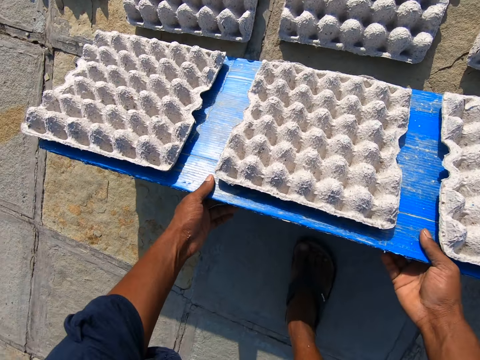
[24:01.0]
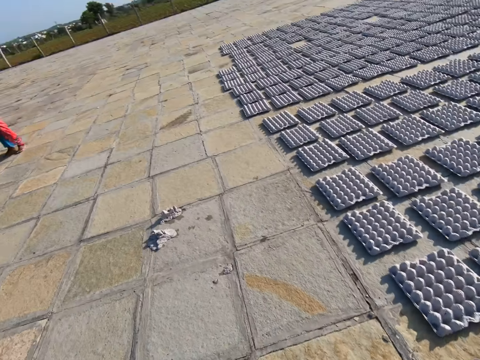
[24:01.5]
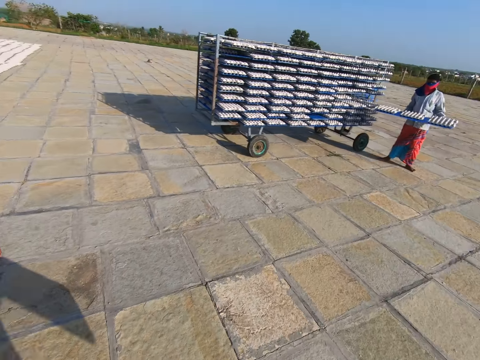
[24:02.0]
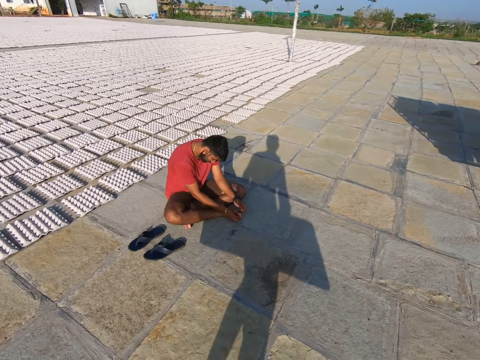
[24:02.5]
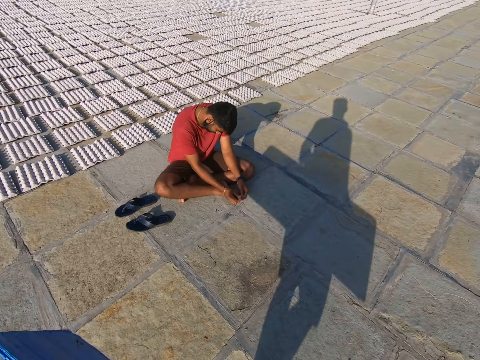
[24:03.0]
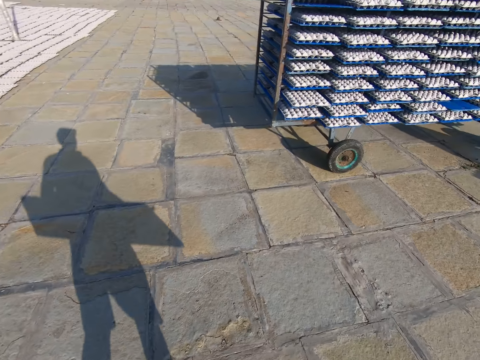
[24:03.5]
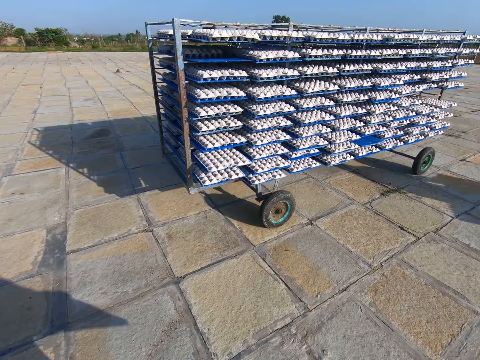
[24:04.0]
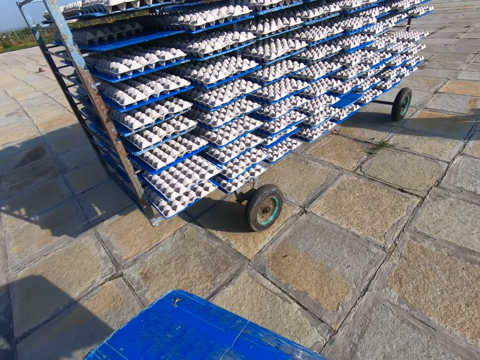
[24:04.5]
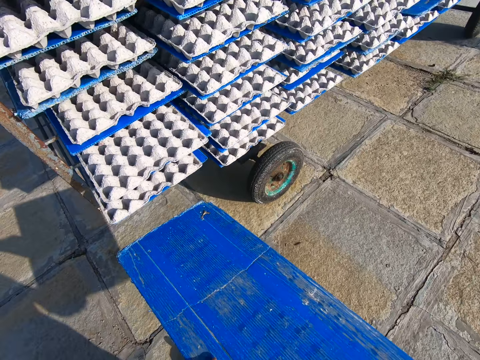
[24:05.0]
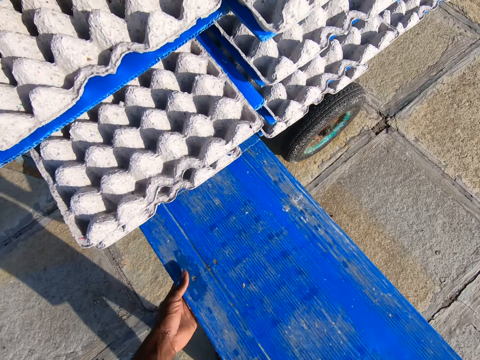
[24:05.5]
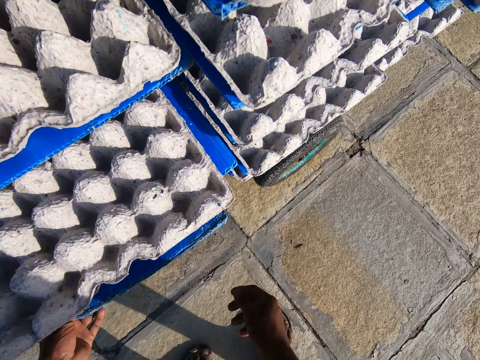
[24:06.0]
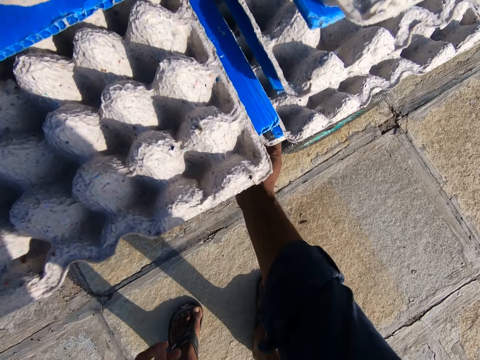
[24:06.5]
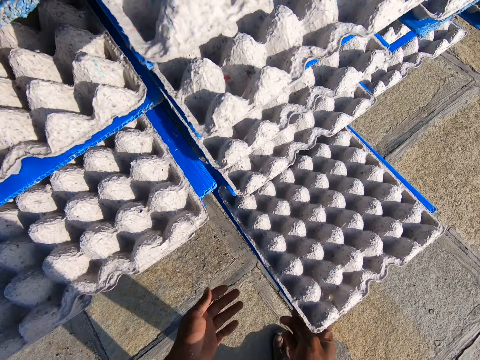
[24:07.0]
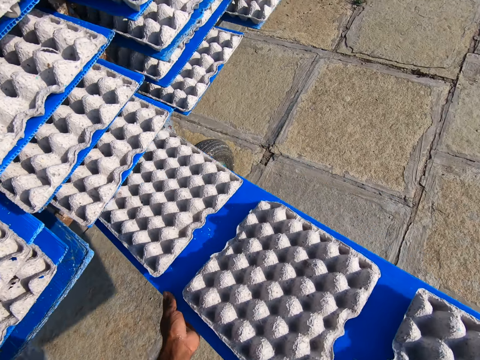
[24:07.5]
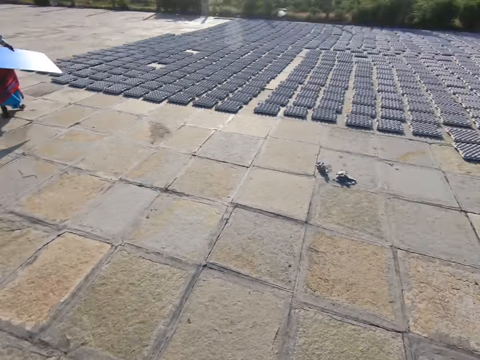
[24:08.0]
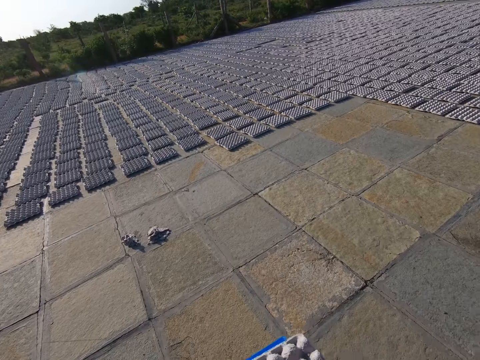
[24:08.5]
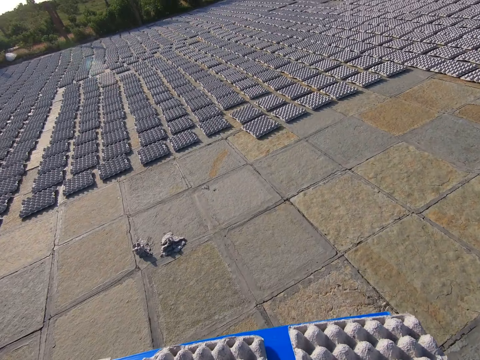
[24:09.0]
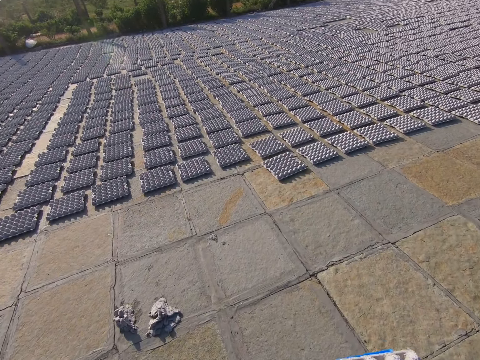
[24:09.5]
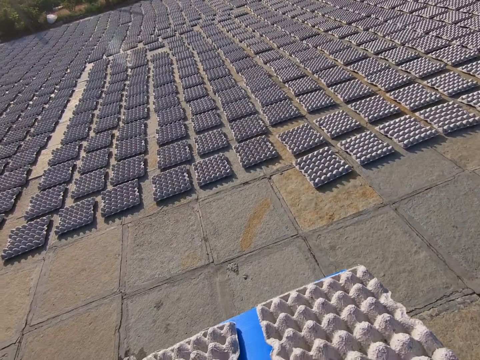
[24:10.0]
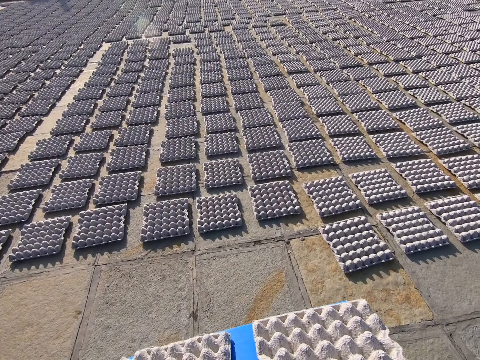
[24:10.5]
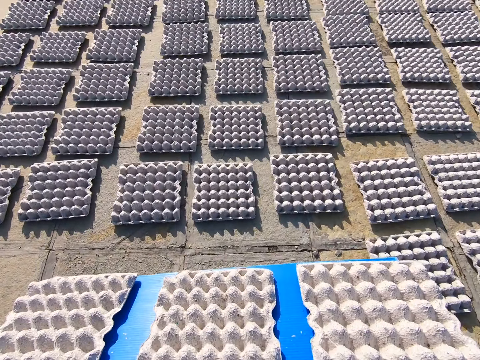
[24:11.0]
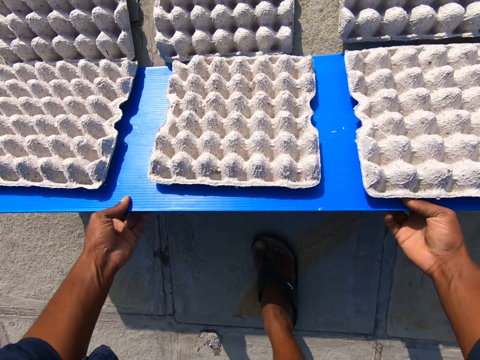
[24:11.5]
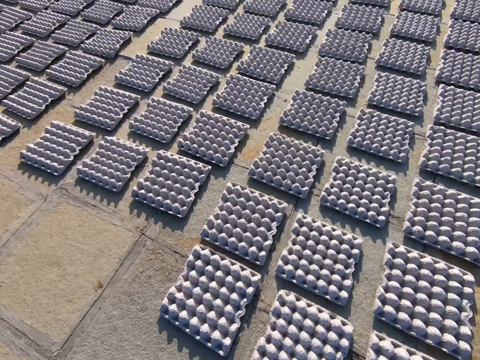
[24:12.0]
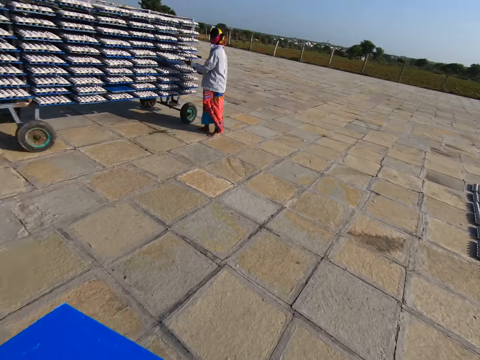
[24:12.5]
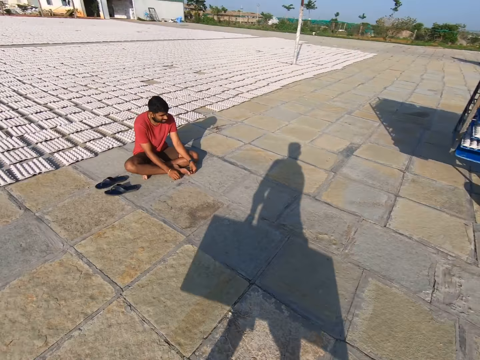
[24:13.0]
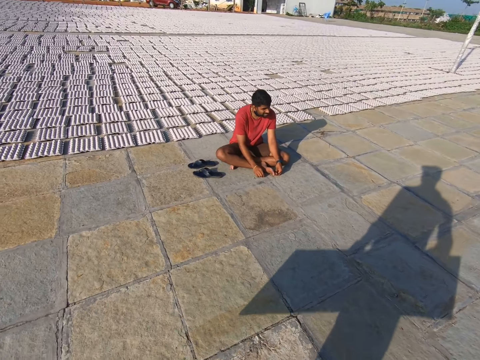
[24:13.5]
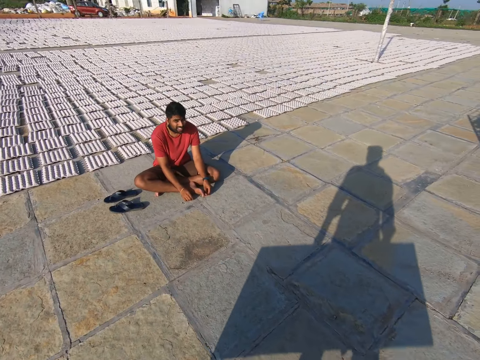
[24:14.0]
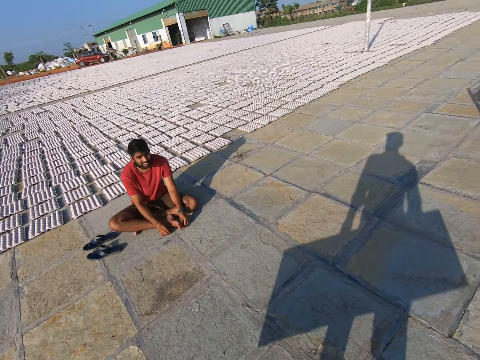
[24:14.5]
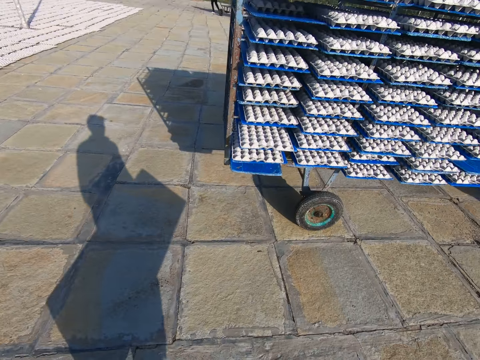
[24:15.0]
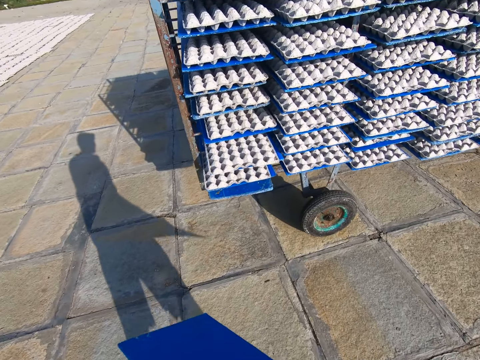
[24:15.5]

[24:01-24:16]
A woman pulls a plastic sheet from the rack on the floor with both hands. The camera wearer walks towards the rack on the floor with the tray. He interacts with a man. He puts the plastic sheet on the rack on the floor with both hands. He pushes the tray. He pulls the plastic sheet from the rack on the floor with his right hand. He holds the plastic sheet with both hands. He walks towards some egg trays on the floor with the tray. He drops the egg trays on the floor from the plastic sheet with both hands. He walks toward the rack on the floor with the tray. He interacts with the man.

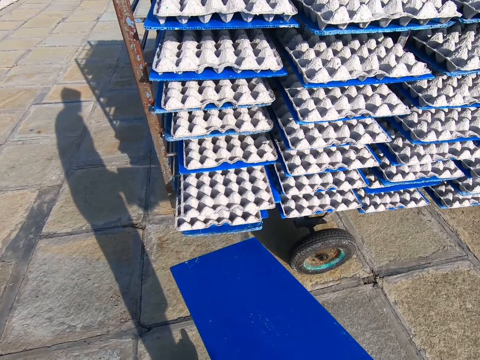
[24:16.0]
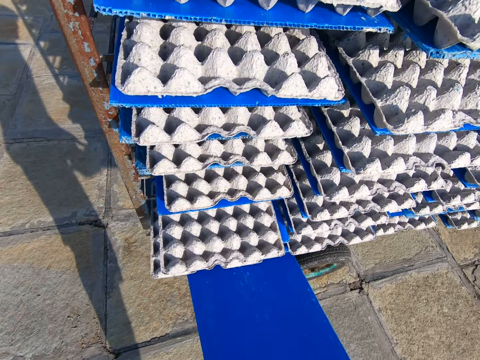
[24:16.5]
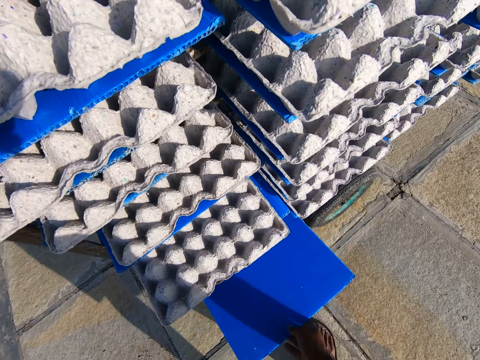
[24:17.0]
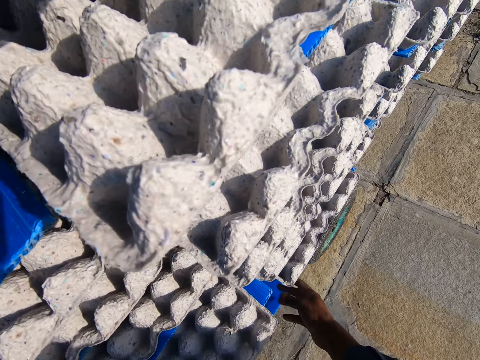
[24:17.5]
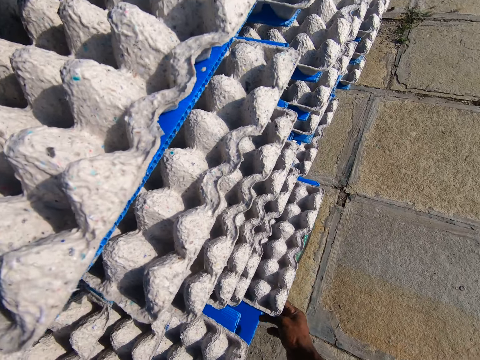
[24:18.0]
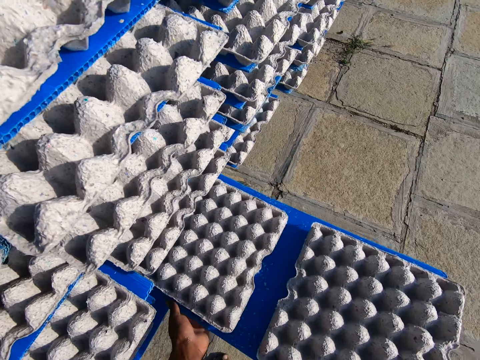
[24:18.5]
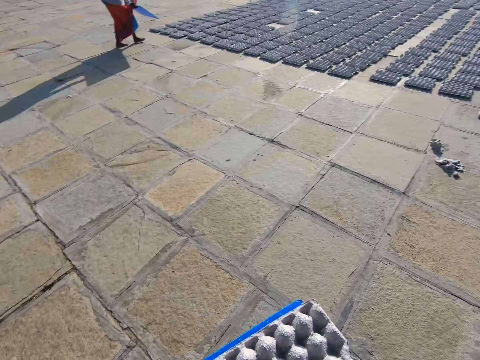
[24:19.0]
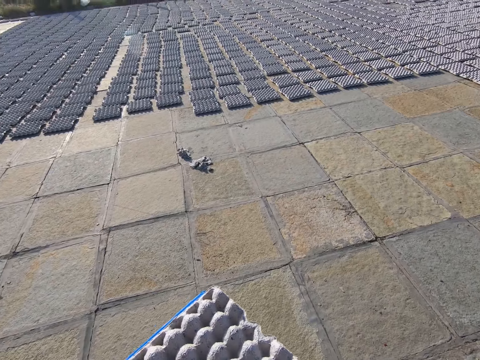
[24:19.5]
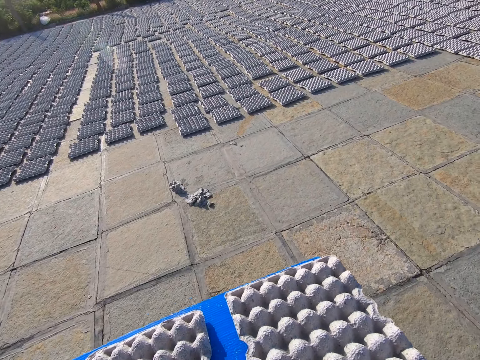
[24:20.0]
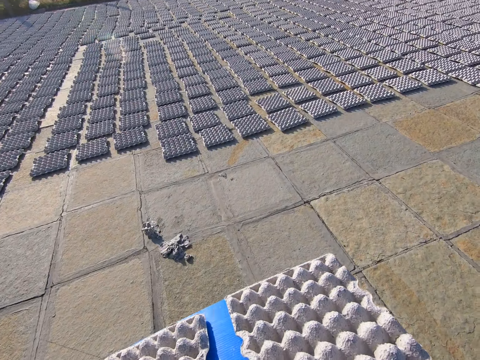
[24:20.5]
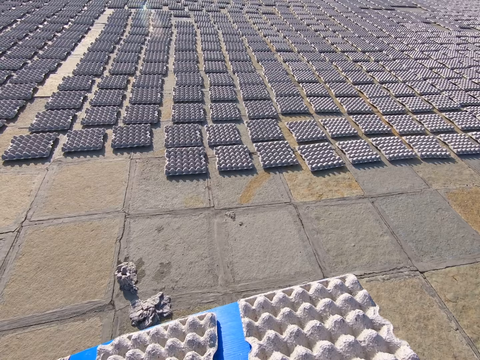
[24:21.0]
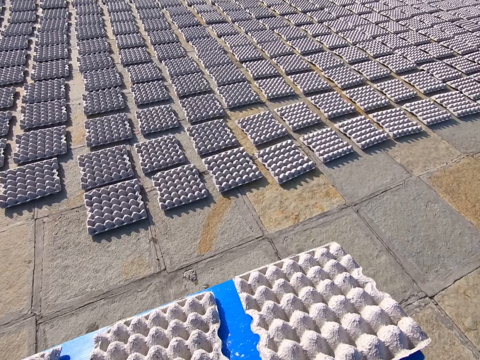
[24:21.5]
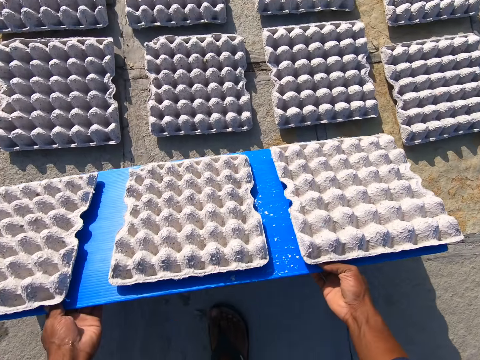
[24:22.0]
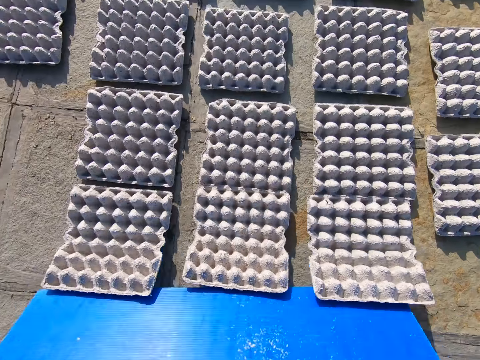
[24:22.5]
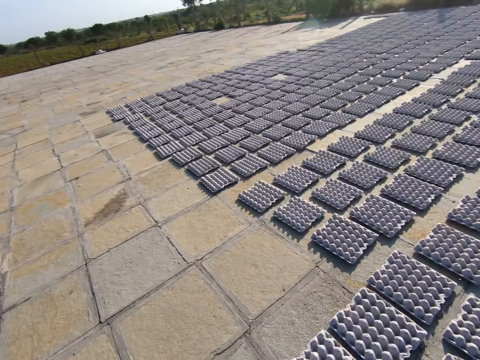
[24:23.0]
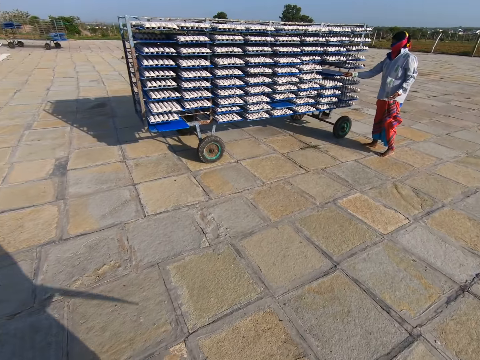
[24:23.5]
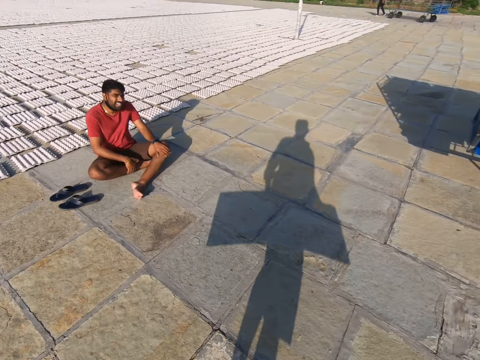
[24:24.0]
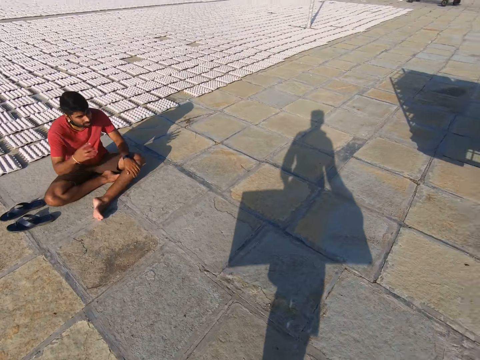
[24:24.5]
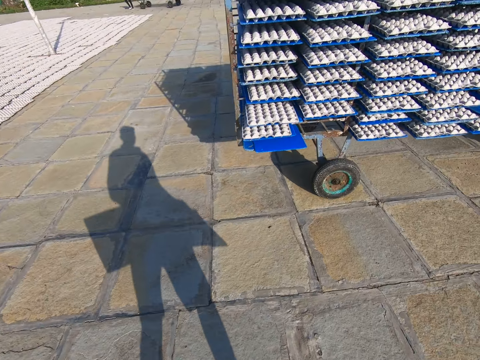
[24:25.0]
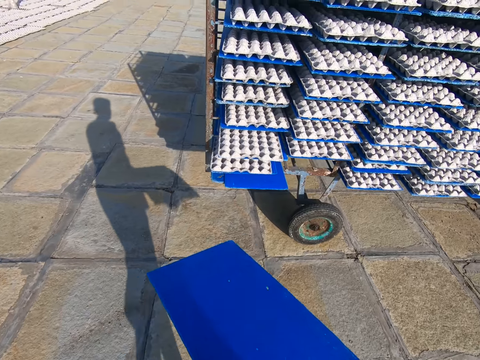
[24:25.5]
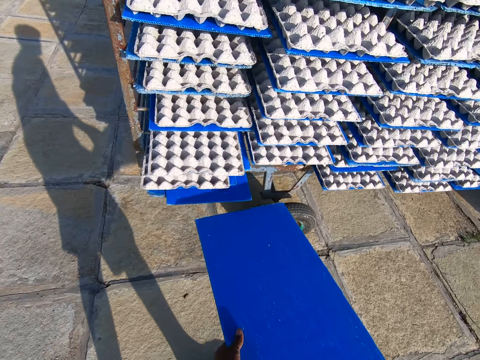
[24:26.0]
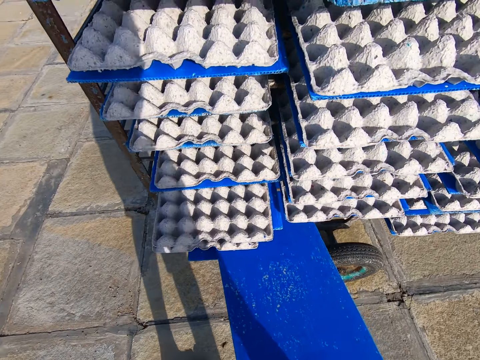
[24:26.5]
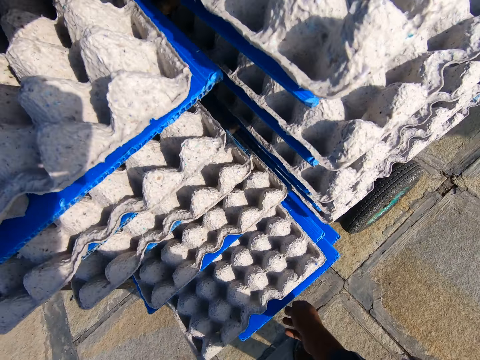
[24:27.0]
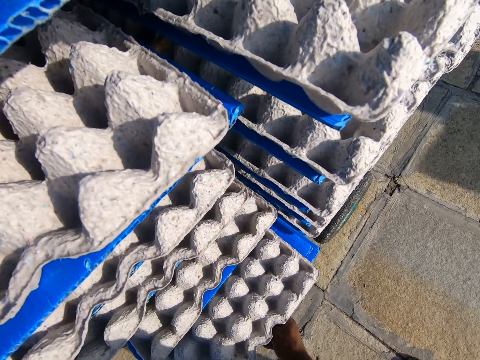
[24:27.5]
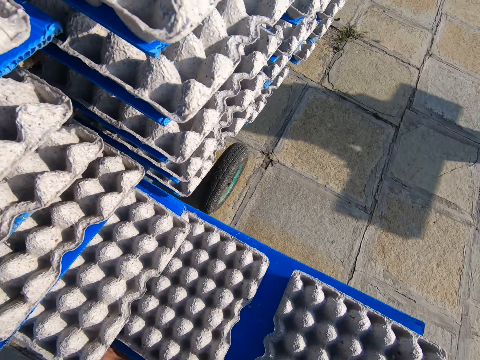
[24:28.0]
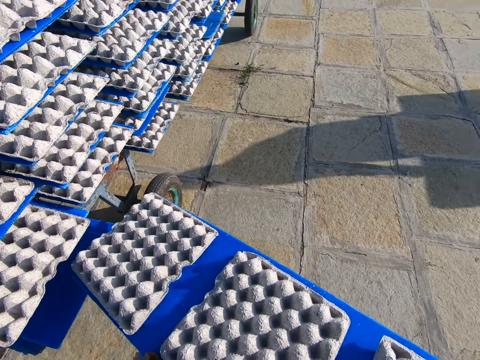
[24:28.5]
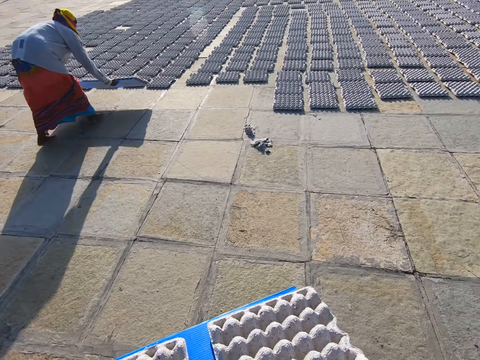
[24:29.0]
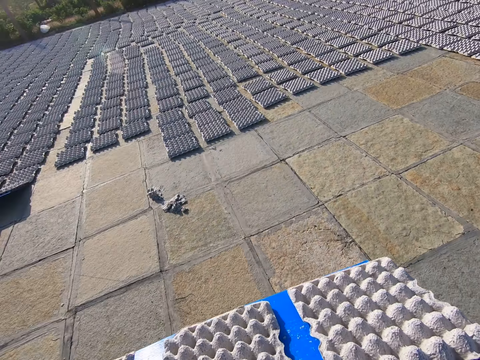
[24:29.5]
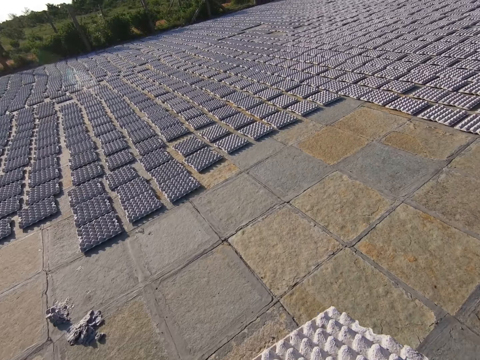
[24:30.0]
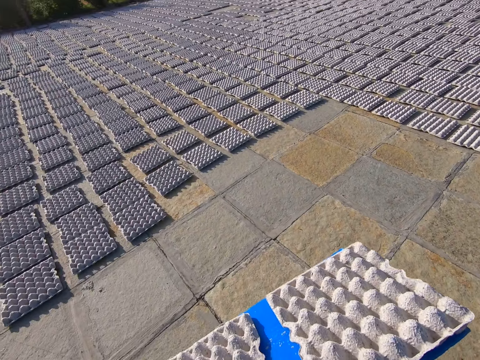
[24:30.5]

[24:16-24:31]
The camera wearer puts the plastic sheet on the rack on the floor with his right hand. He pushes the tray. He pulls the plastic sheet from the rack with his right hand. He holds the plastic sheet with both hands. He walks towards some egg trays on the floor with the tray. He puts the plastic sheet on the rack on the floor with both hands. He drops the egg tray. A woman puts the tray on the rack on the floor with her right hand. The camera wearer walks toward the rack on the floor. He puts the plastic sheet on the rack on the floor with both hands. He pushes the tray. He pulls the plastic sheet from the rack on the floor with his right hand. He holds the plastic sheet with both hands. He walks towards the egg trays on the floor with the tray. The woman places the plastic sheet on the floor with both hands.
